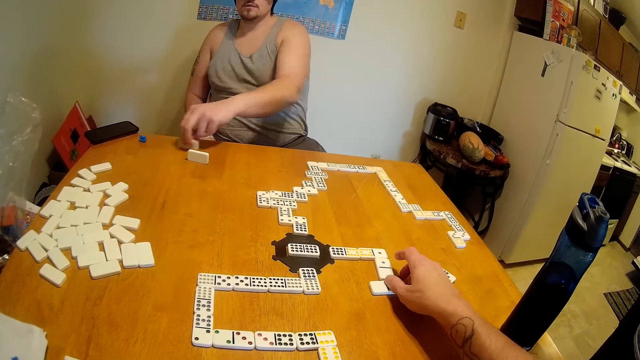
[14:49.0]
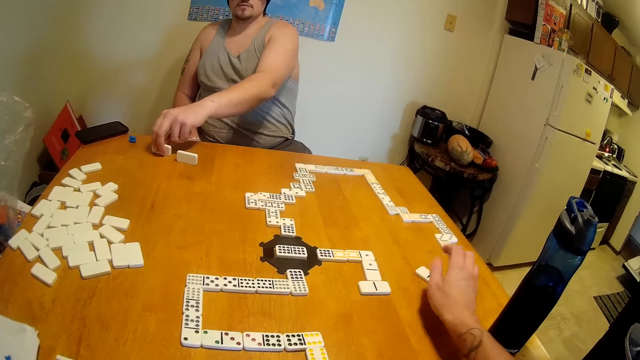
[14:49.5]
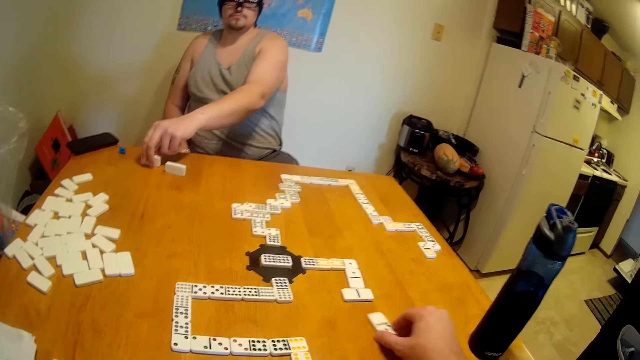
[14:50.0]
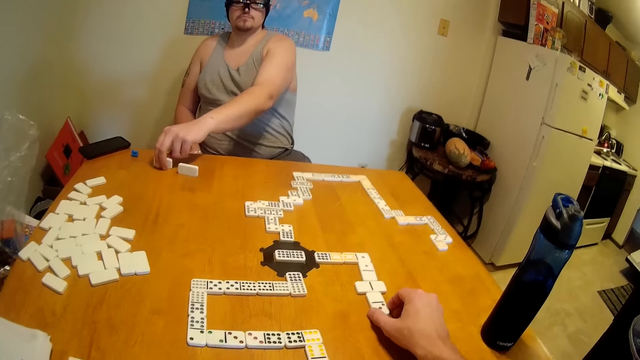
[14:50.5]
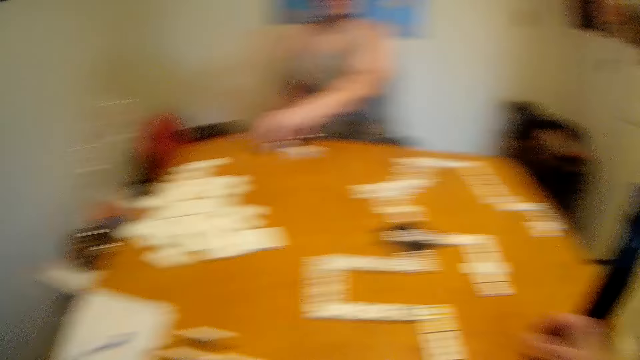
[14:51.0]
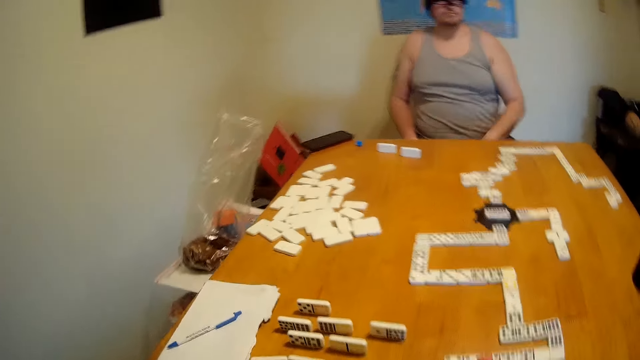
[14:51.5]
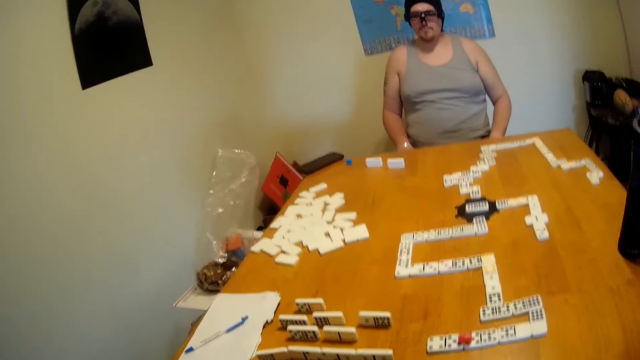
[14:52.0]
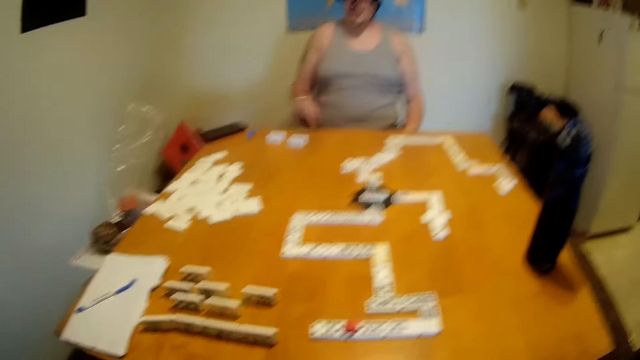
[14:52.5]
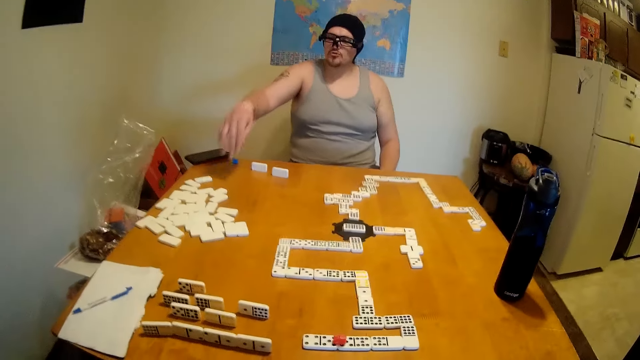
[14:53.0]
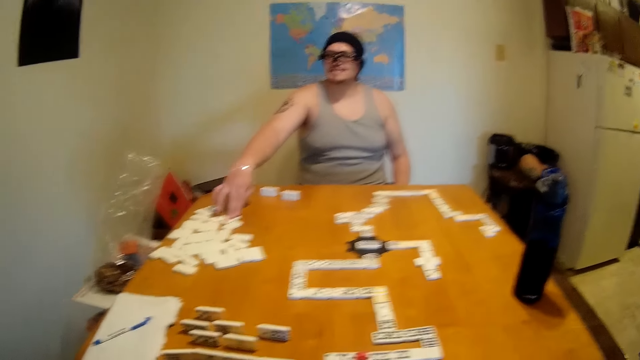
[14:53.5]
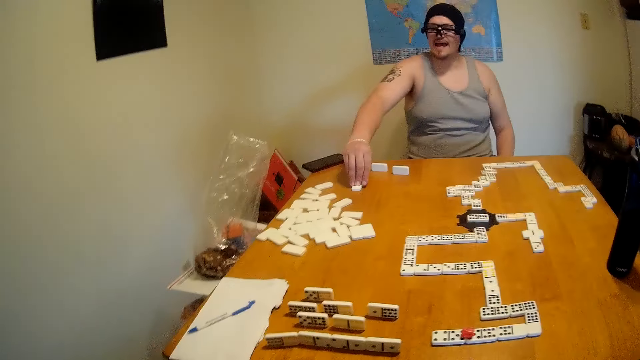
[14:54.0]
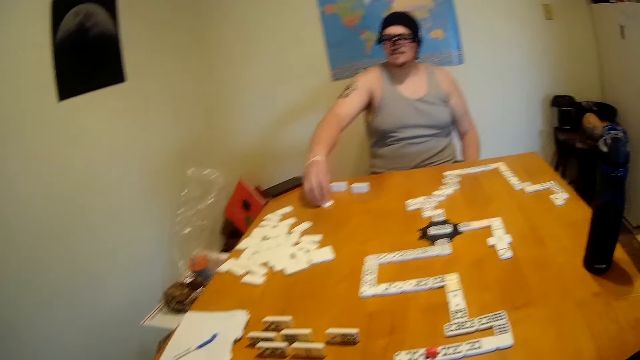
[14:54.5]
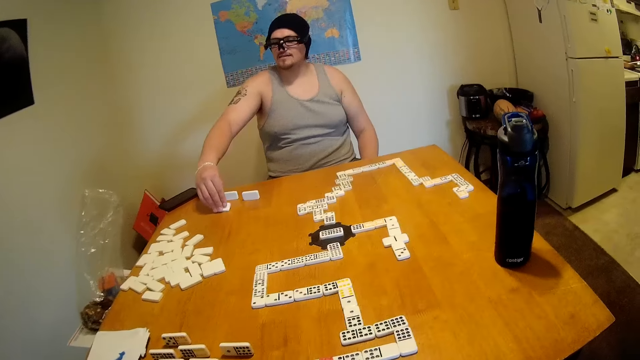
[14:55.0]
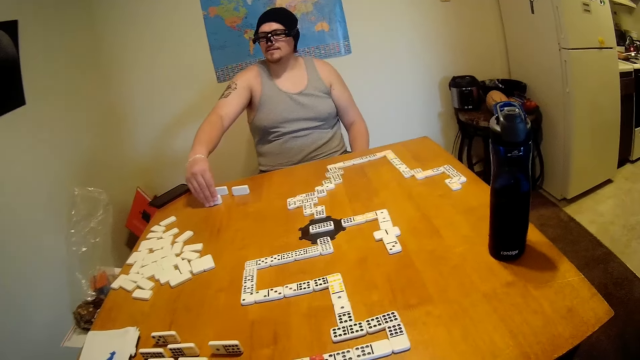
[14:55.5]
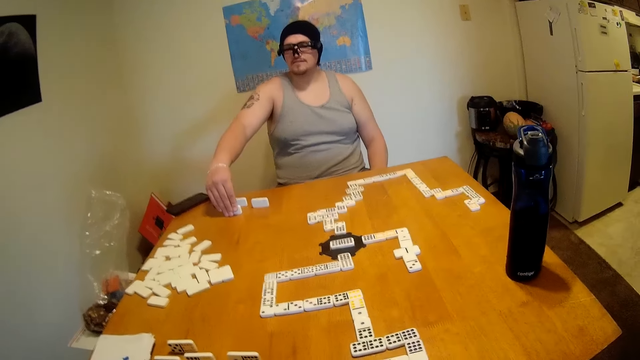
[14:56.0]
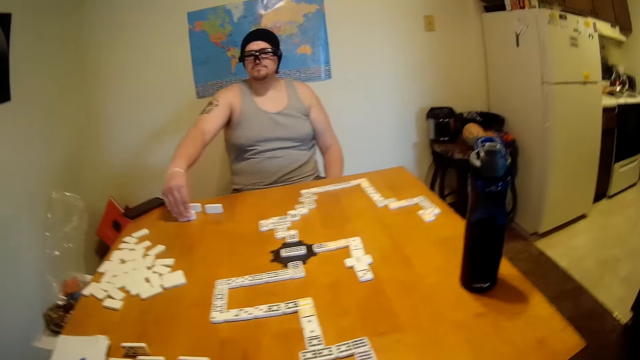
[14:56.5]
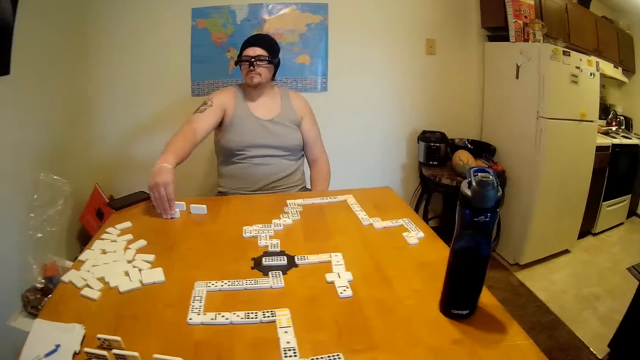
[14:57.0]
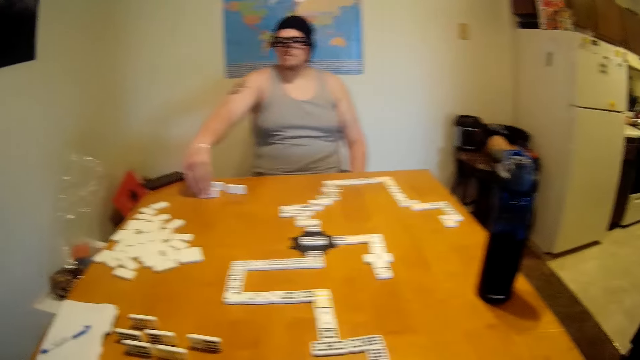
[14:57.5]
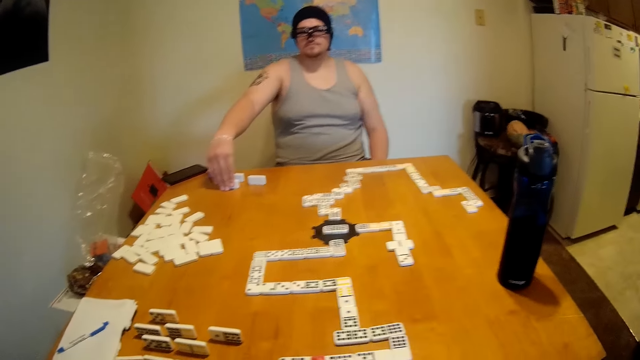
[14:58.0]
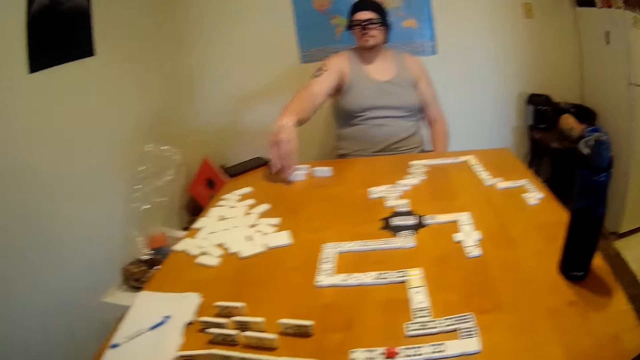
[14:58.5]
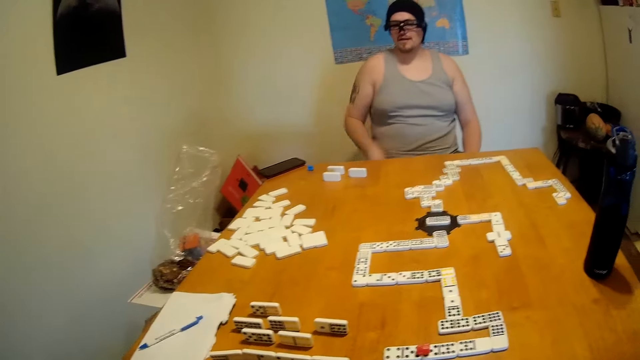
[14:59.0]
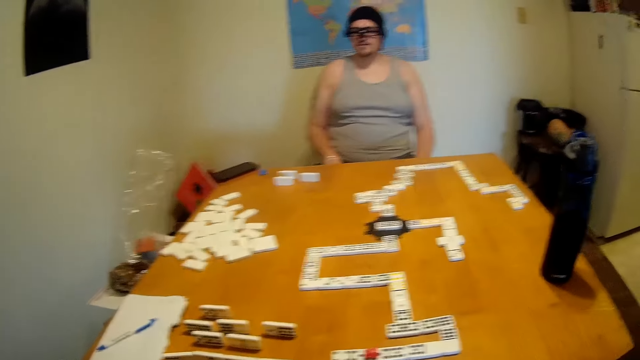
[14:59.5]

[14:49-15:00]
A man puts something on the table. The man moves a card on the table. The camera wearer moves a tile on the table. They look around the table. The man picks up a domino. The man moves the card on the table. The man holds the domino. The camera wearer looks around the table.

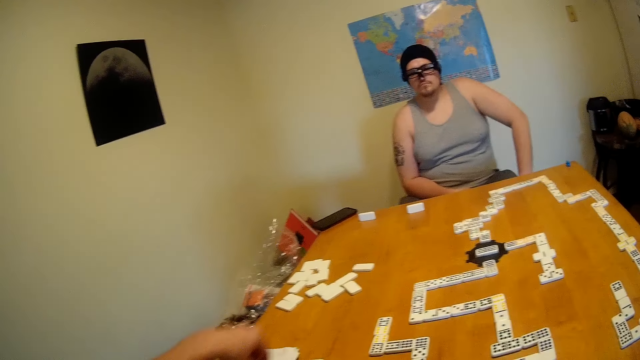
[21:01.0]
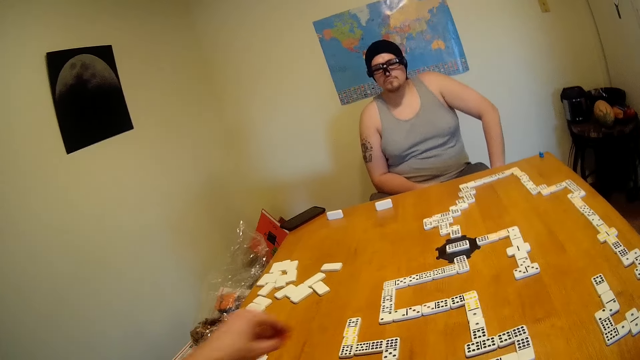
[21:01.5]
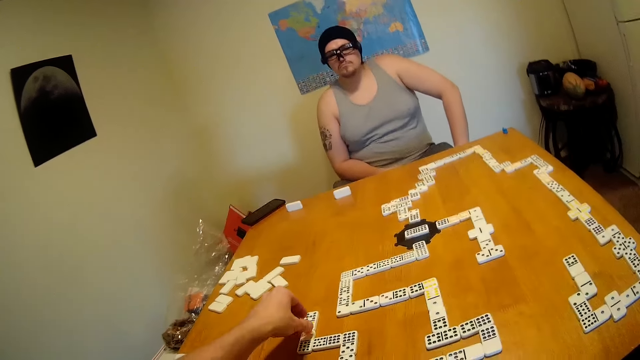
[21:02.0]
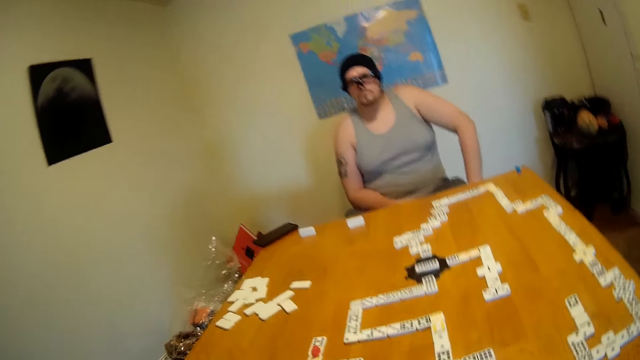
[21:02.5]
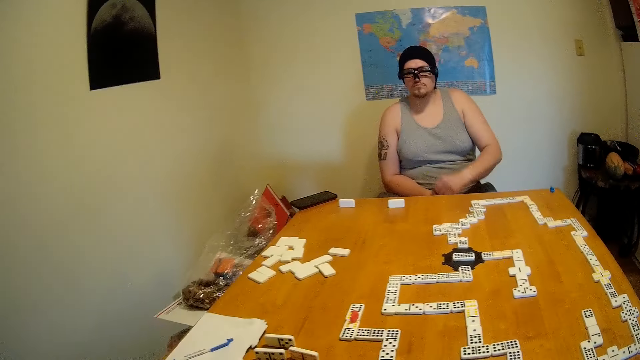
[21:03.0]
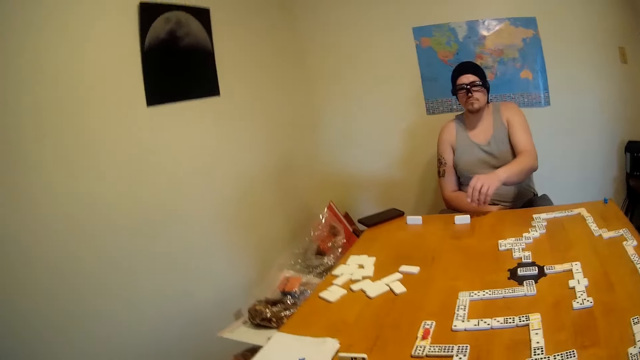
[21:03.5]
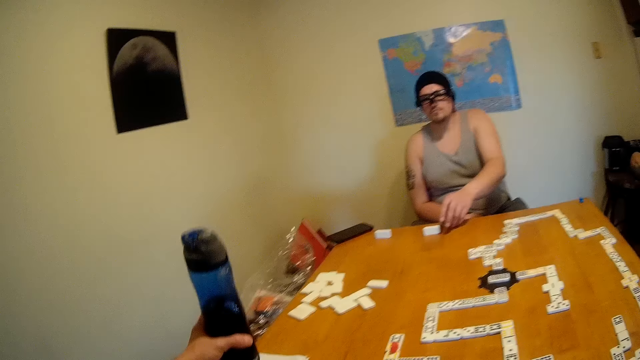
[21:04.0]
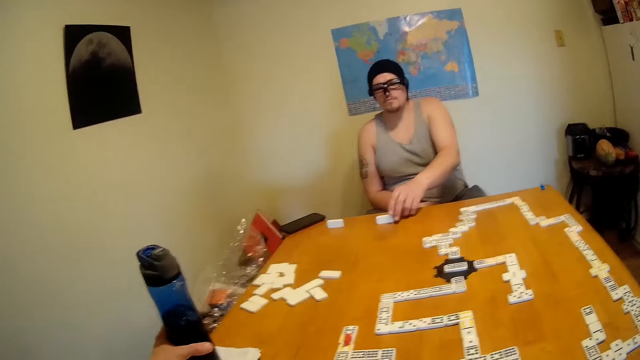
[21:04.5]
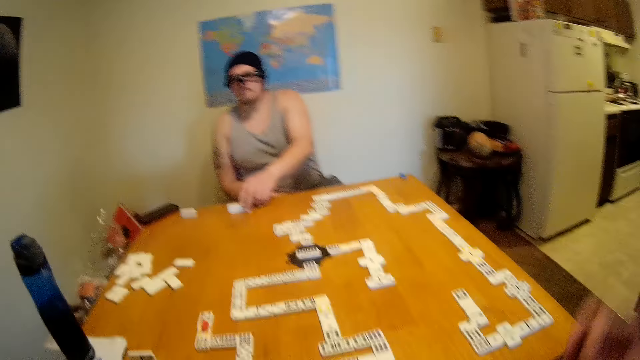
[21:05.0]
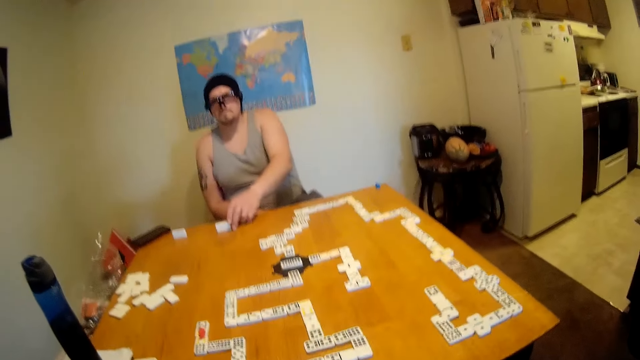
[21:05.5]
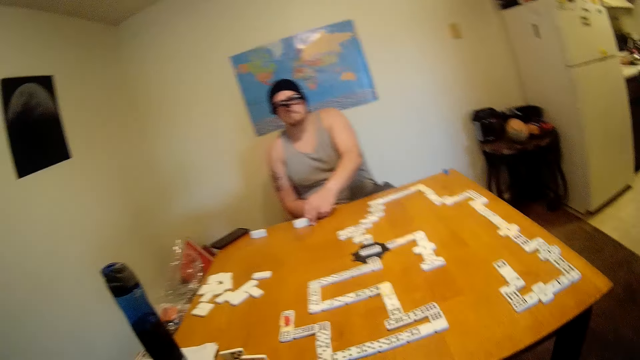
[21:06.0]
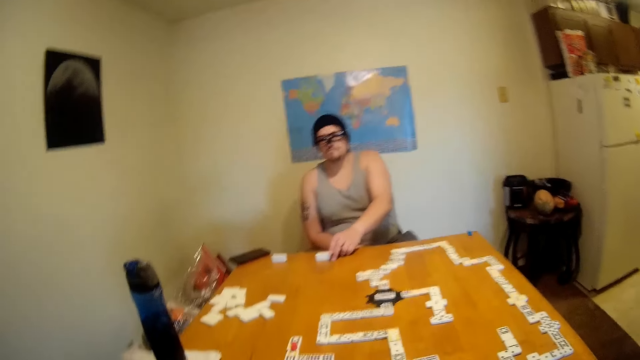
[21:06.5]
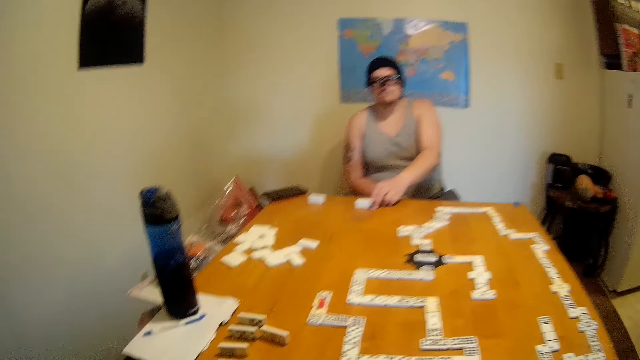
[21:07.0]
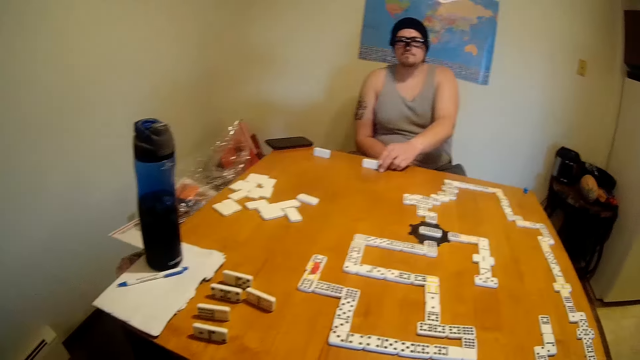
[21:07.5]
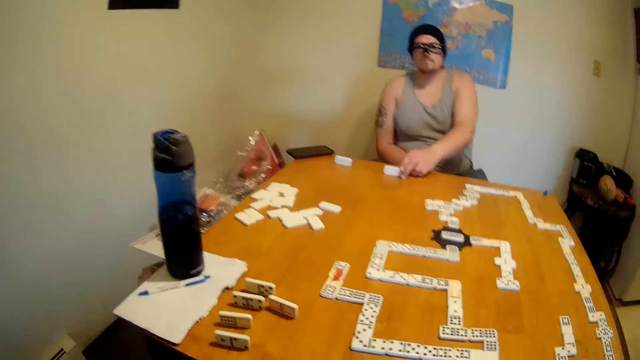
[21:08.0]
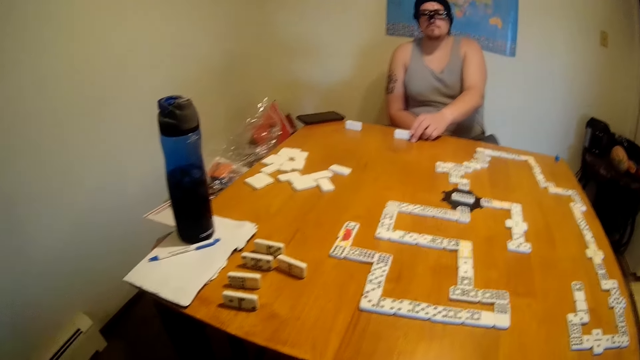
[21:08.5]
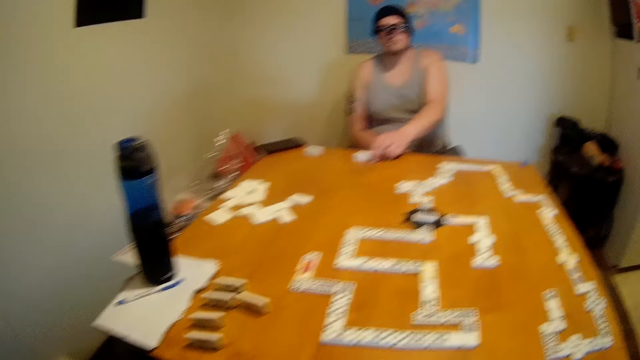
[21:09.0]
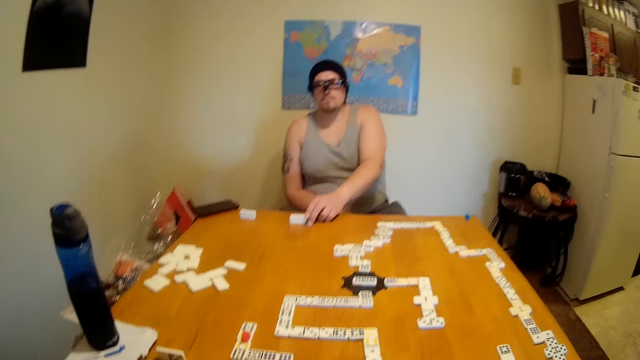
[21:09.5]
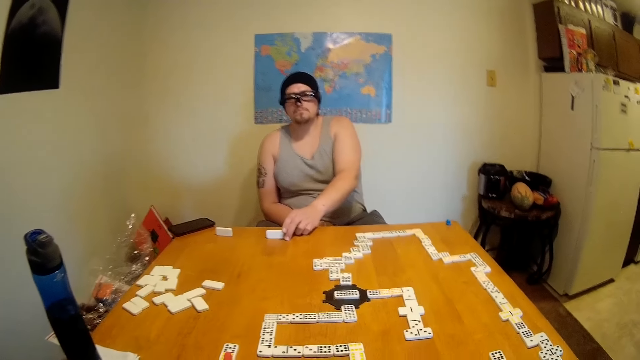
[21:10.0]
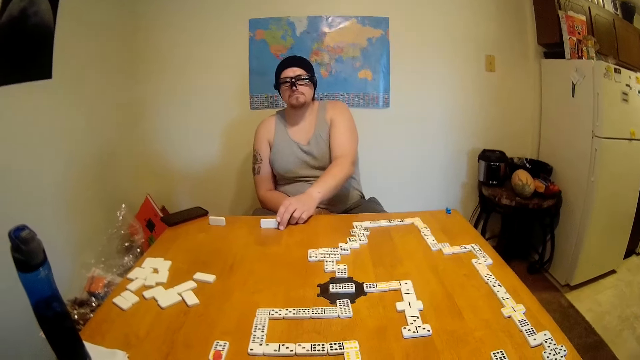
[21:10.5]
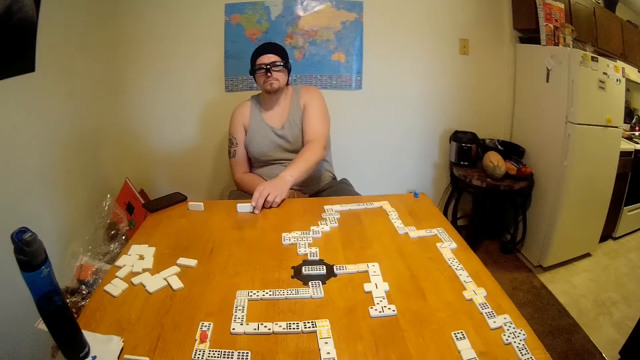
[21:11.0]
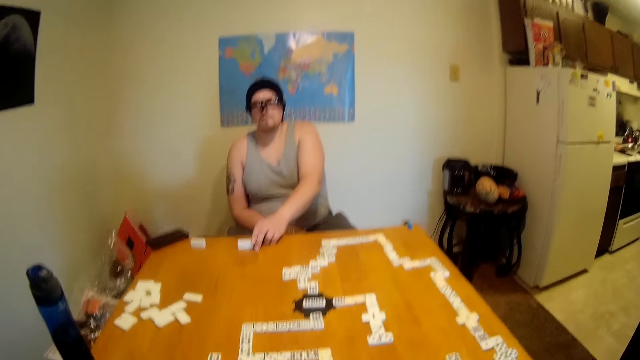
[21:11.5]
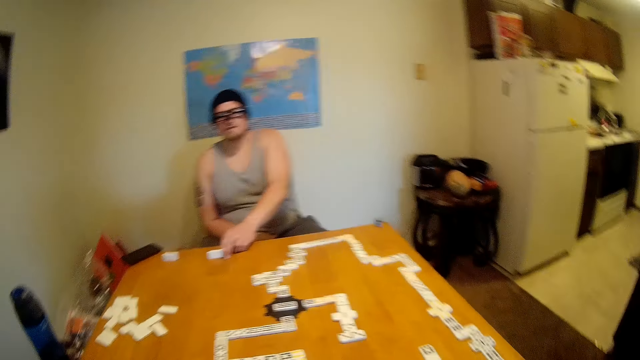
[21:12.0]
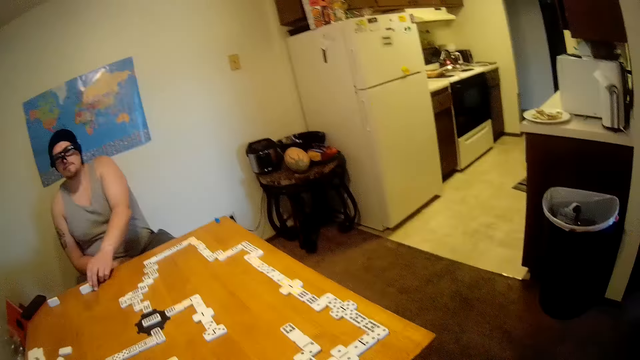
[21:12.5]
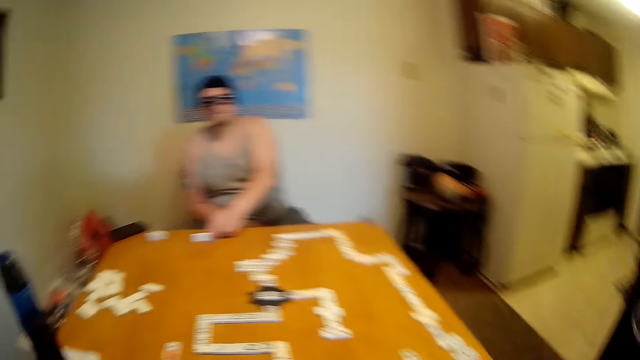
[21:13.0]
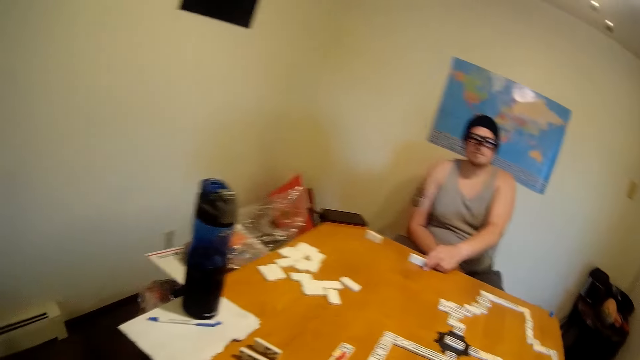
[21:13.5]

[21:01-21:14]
The camera wearer places a marker on the domino chain. They place the water bottle on a table. A man holds a domino. The camera wearer looks around the table.
